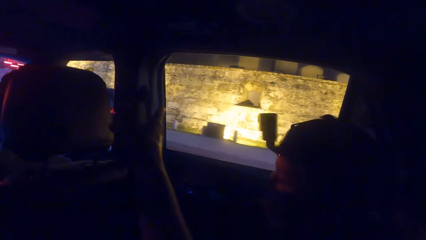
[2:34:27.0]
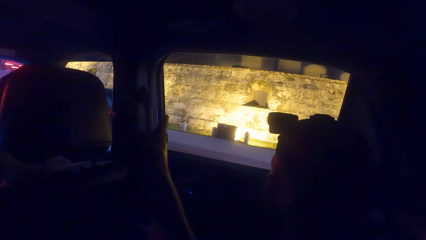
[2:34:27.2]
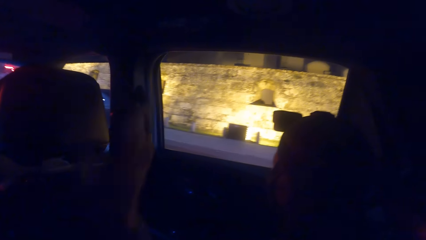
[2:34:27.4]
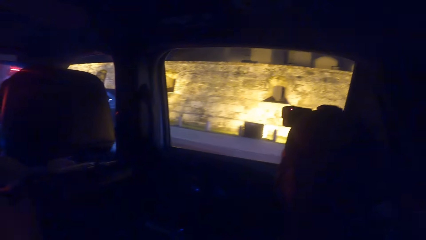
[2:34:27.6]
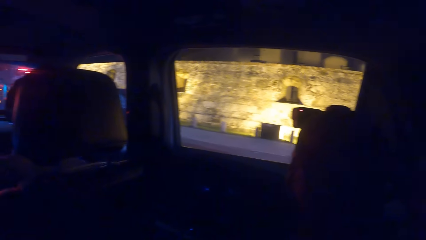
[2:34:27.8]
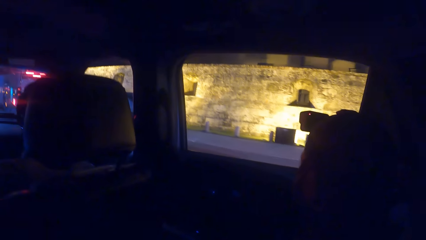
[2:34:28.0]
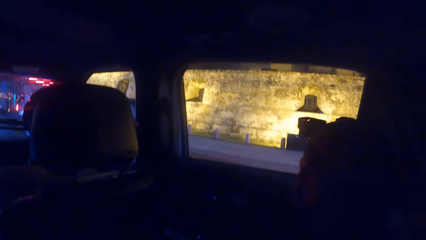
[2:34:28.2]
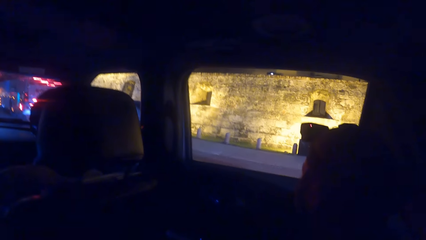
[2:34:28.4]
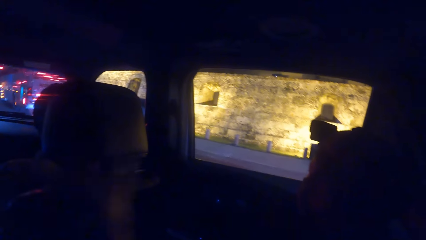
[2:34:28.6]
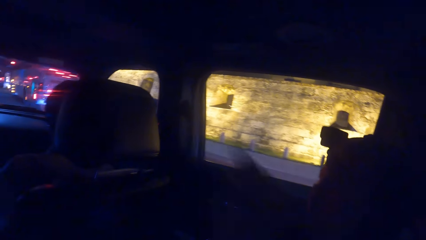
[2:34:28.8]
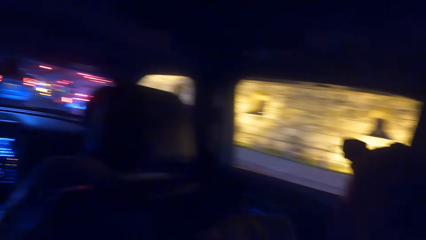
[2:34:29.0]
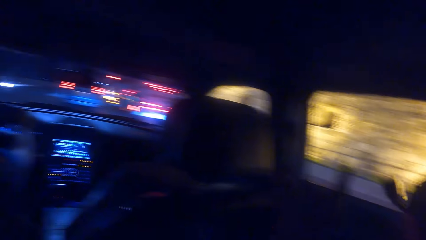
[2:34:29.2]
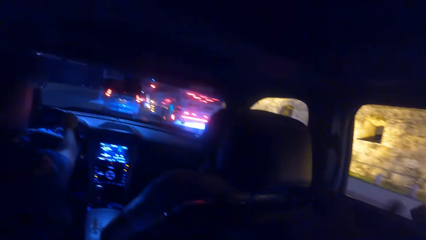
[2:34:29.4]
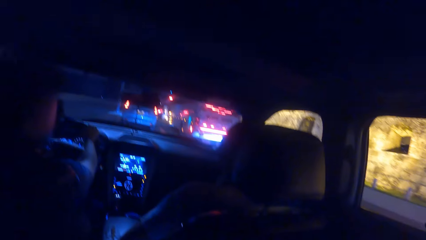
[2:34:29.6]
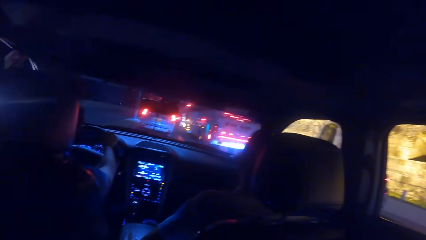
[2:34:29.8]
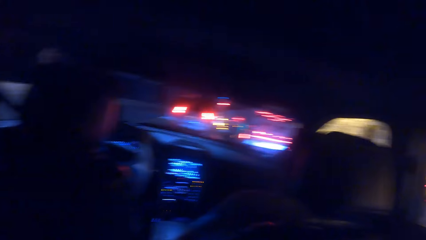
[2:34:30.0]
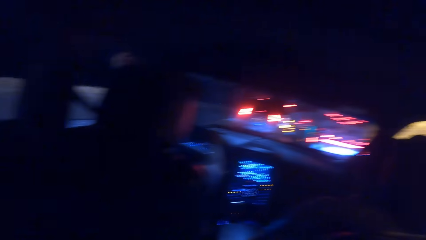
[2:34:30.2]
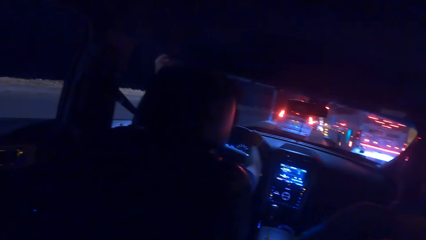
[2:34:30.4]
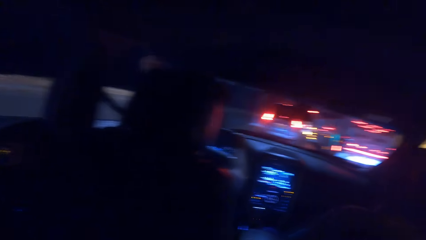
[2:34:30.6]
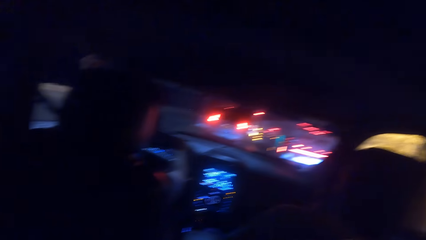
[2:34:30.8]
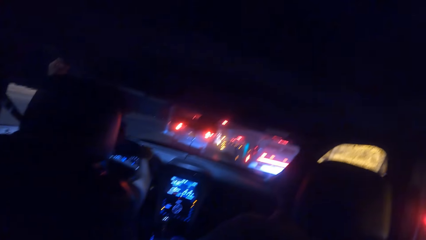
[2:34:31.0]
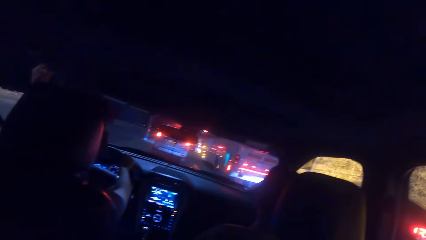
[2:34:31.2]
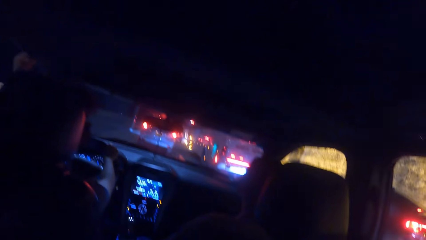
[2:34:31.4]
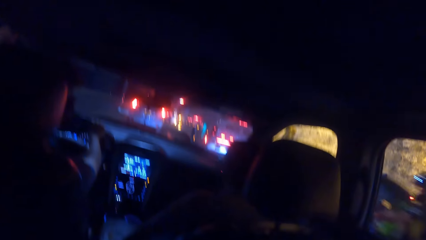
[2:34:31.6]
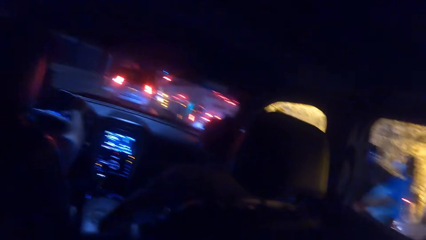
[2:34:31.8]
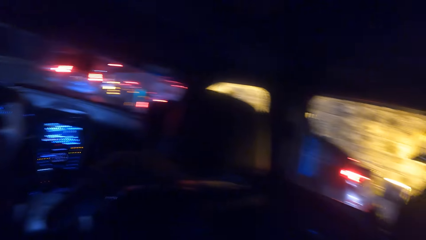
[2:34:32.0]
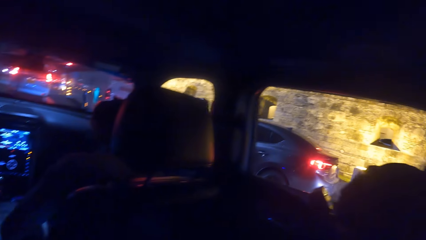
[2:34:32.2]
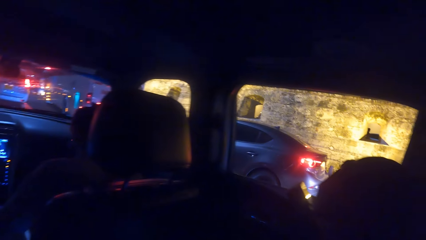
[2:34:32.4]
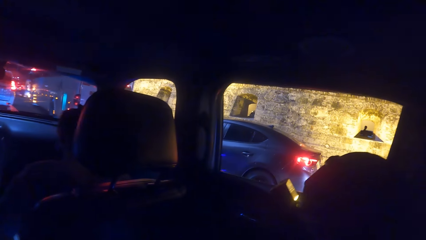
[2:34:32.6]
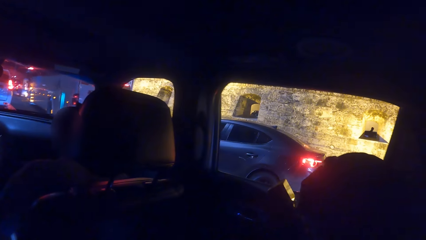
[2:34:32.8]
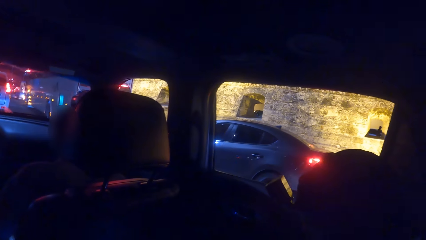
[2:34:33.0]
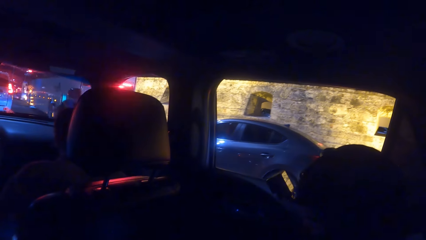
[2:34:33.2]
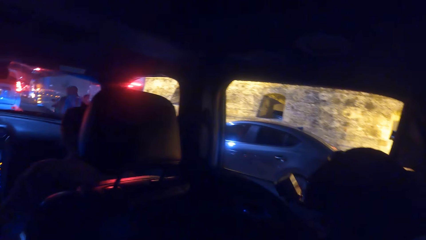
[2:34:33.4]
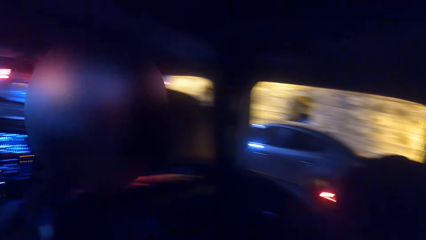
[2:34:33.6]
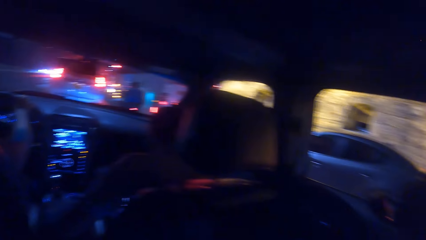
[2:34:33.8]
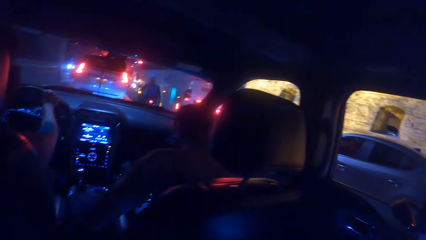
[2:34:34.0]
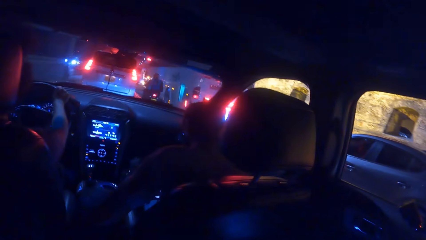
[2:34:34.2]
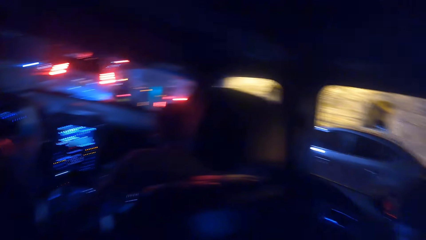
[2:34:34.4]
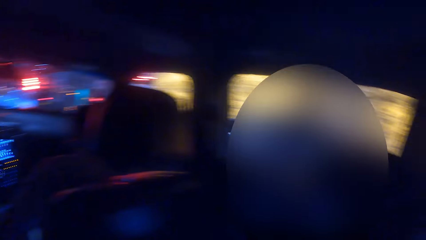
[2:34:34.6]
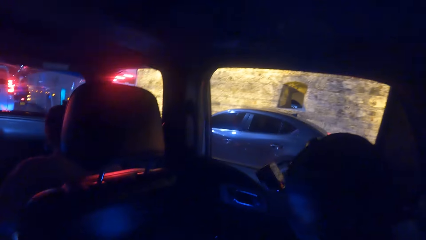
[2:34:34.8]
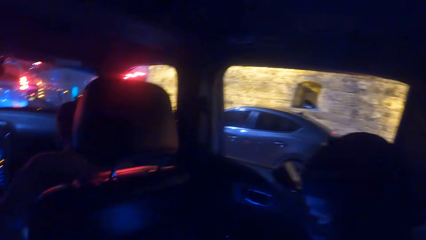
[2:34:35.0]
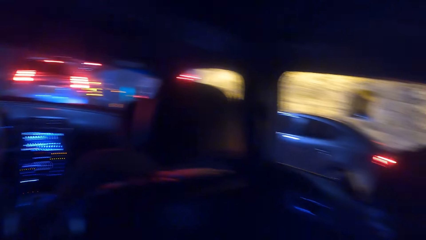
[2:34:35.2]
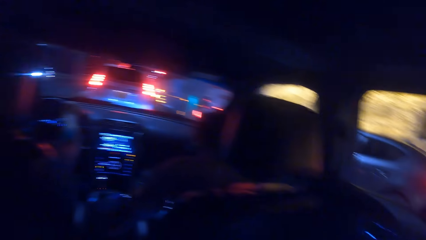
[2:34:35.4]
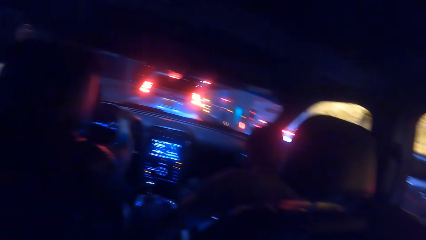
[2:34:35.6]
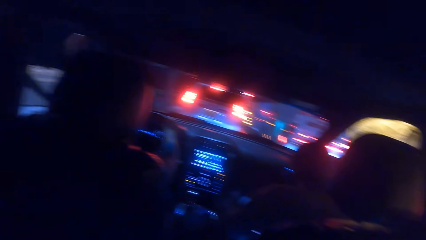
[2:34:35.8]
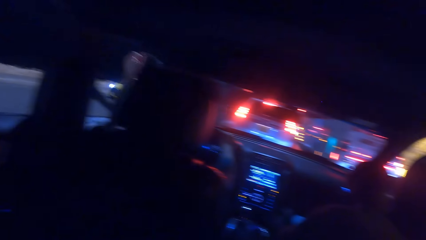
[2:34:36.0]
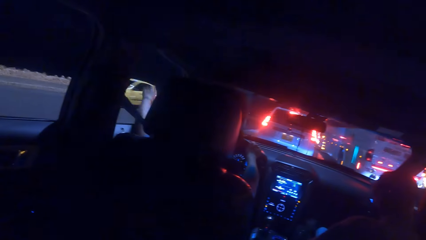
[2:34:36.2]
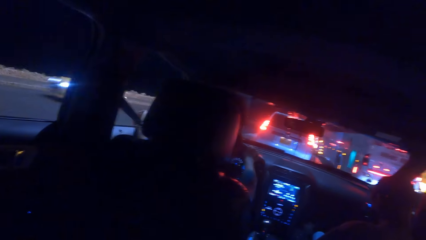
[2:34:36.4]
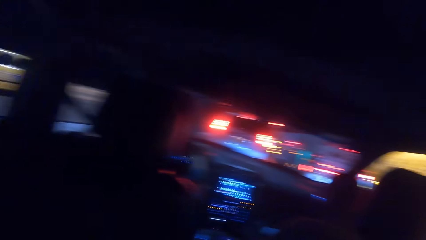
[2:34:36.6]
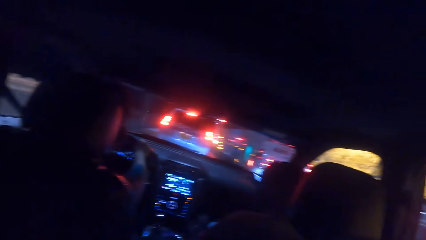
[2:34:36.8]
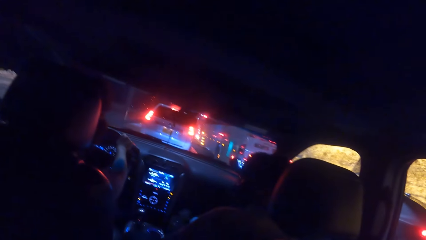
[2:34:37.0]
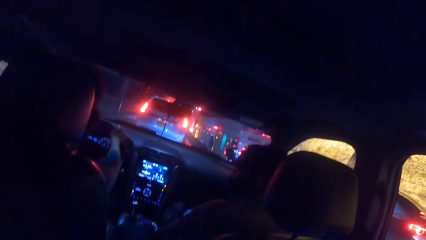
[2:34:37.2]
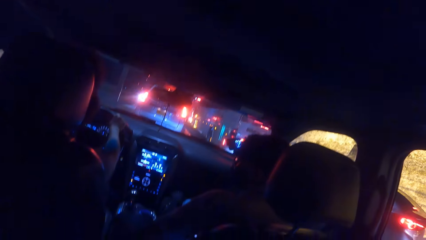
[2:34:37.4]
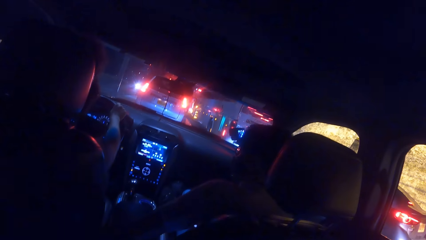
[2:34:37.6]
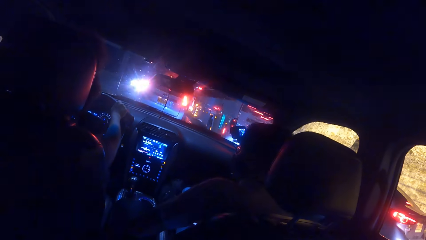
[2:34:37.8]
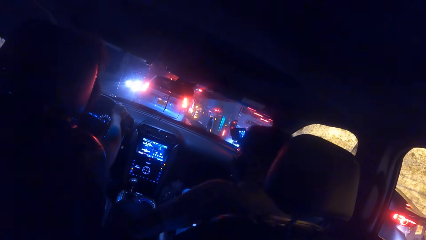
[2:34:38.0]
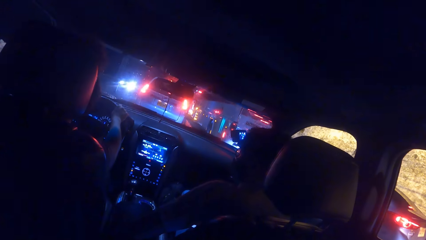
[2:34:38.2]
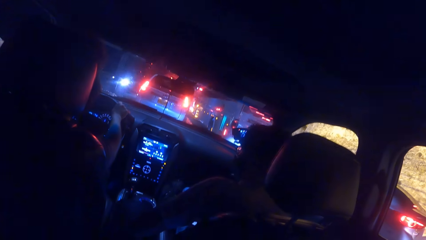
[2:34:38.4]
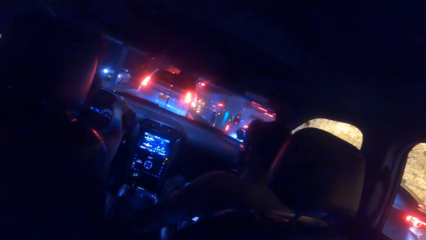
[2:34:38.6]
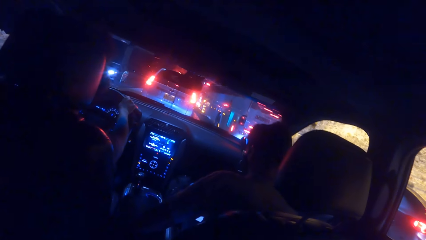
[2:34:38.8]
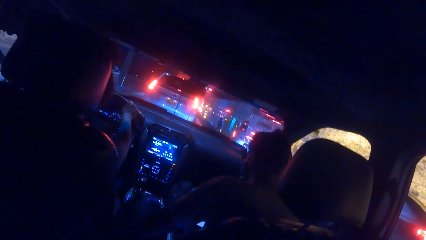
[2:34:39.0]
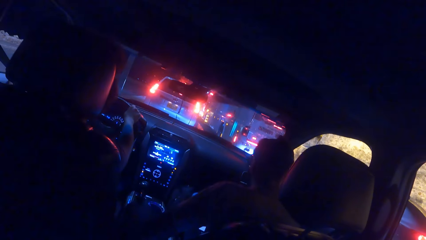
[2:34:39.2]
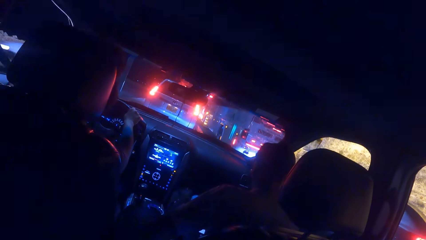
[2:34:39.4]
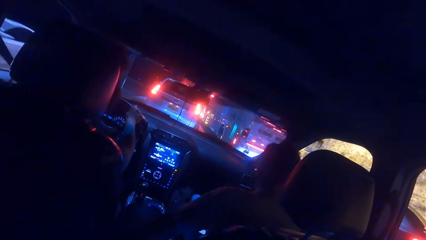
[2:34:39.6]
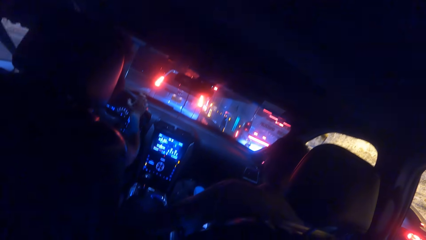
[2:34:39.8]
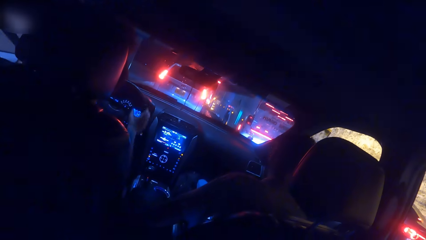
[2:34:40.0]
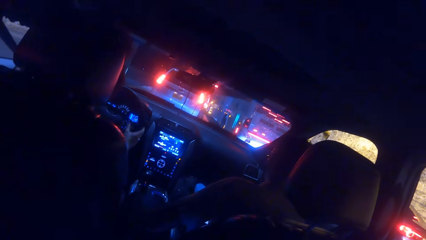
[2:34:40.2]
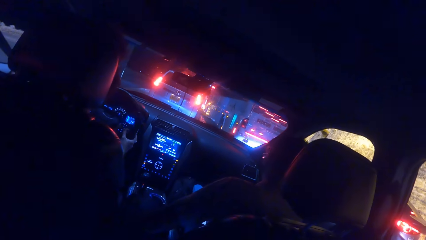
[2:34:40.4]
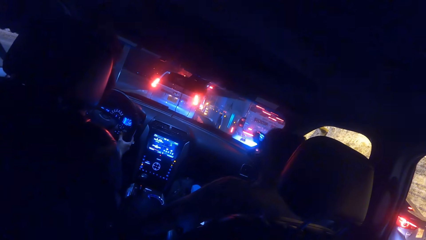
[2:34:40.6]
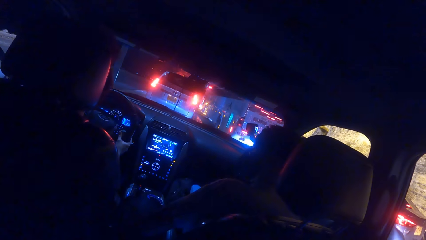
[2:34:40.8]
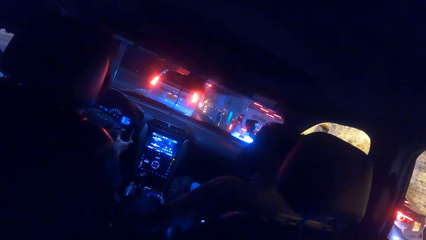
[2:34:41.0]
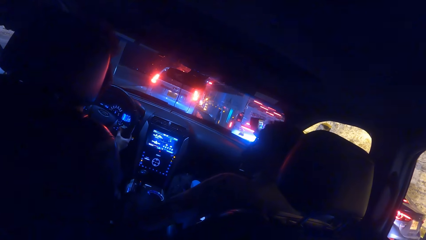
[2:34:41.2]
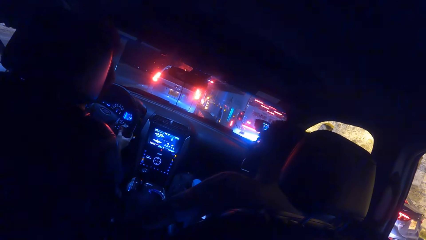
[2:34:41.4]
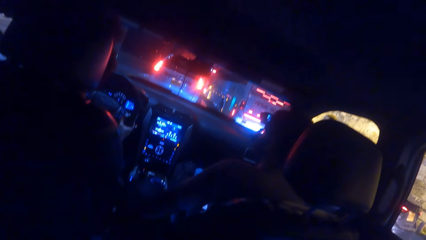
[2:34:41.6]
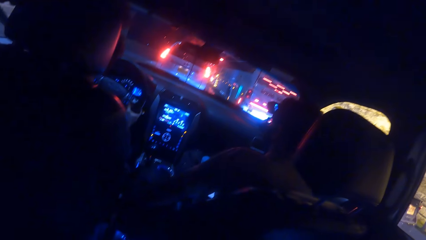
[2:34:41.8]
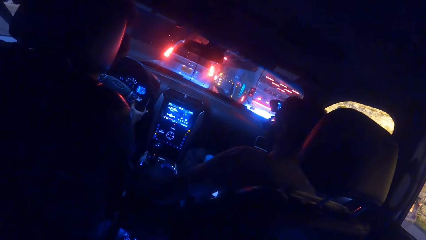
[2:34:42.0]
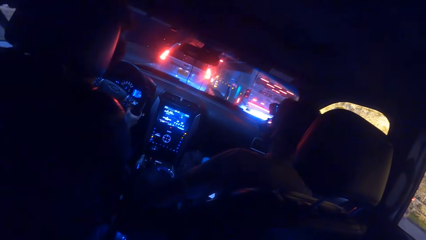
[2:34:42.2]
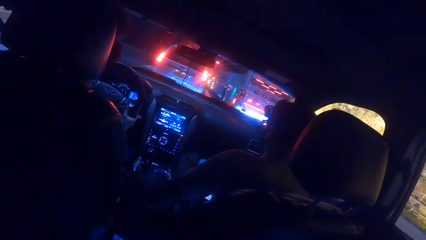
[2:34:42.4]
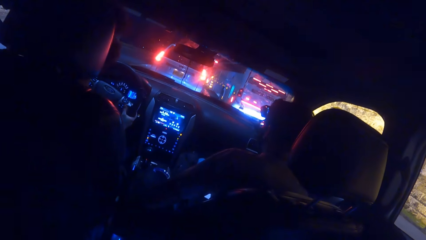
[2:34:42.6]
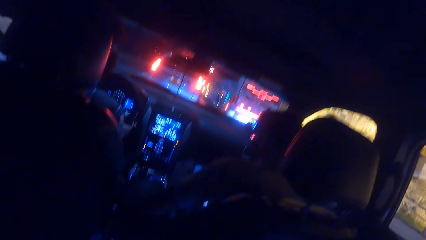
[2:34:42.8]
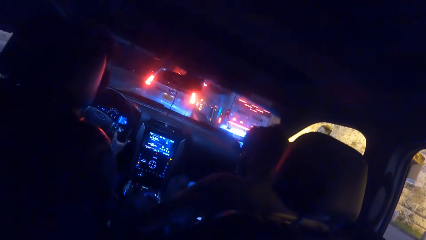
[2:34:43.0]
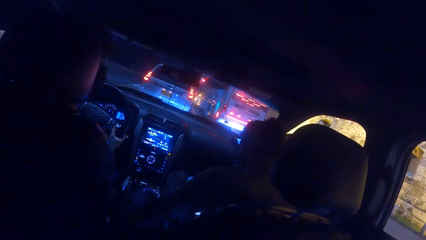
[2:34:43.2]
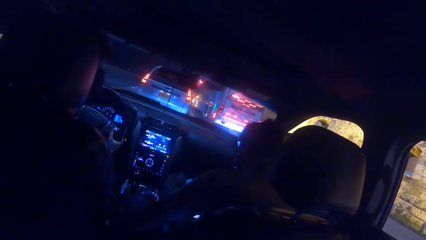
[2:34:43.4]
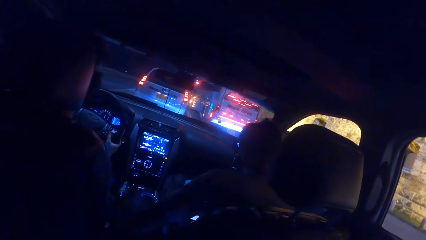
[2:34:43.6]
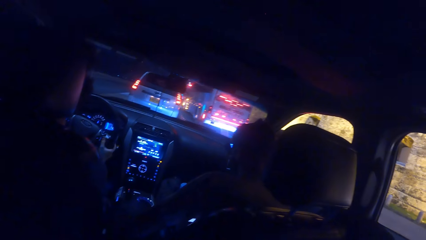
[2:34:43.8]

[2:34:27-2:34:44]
A person points. A man rides a bike on the road past the camera wearer with both hands. Another man interacts with a third man. The camera wearer moves a hand.
